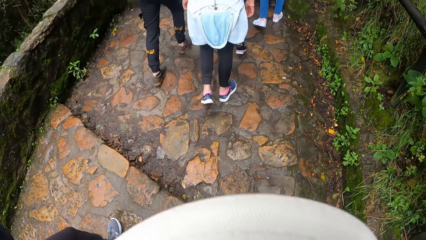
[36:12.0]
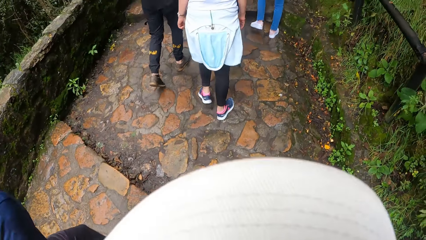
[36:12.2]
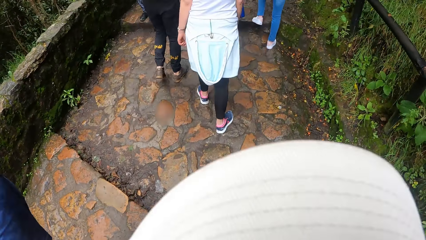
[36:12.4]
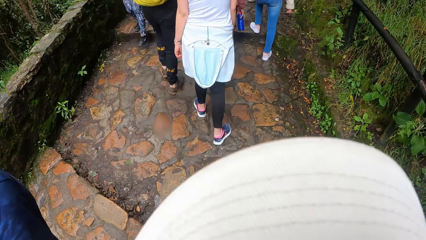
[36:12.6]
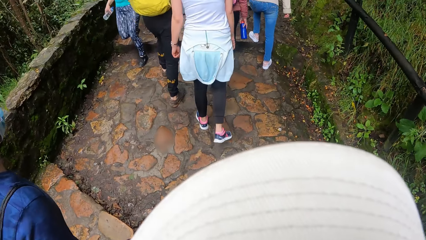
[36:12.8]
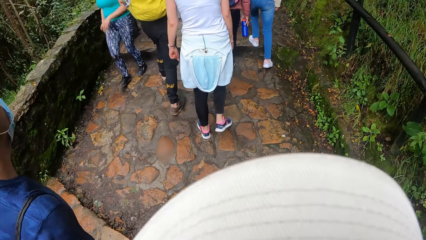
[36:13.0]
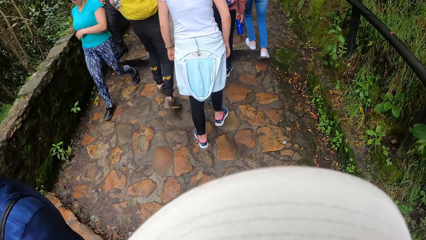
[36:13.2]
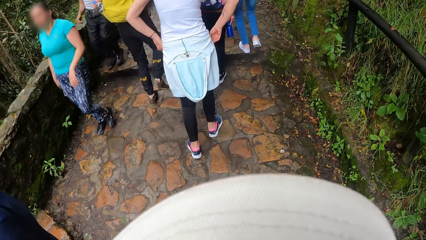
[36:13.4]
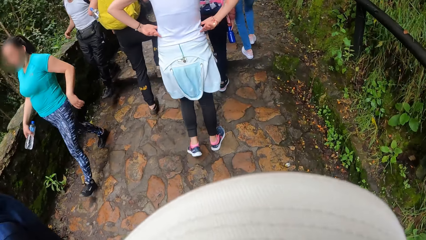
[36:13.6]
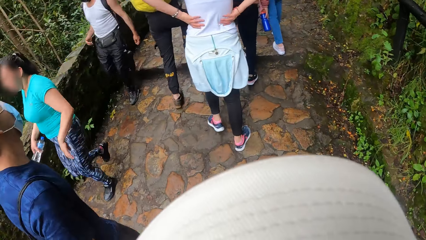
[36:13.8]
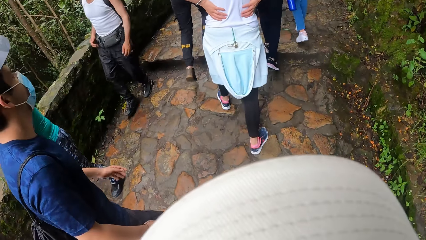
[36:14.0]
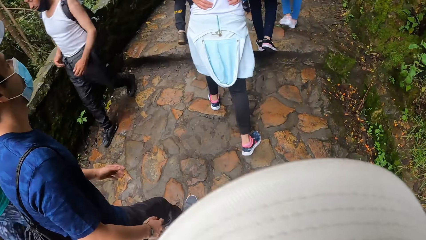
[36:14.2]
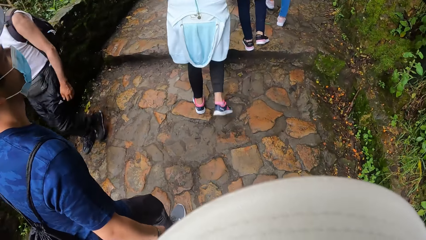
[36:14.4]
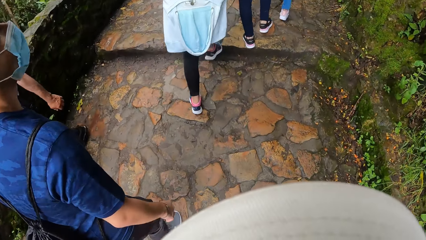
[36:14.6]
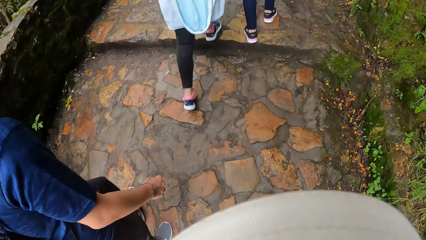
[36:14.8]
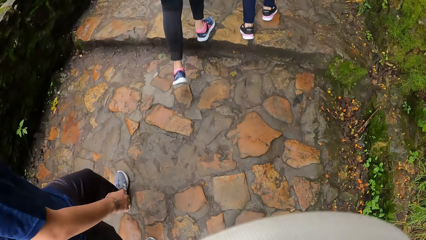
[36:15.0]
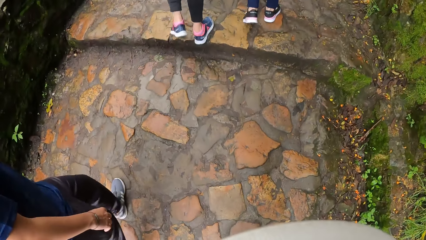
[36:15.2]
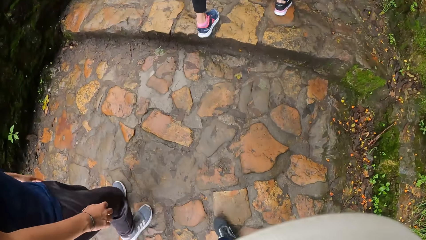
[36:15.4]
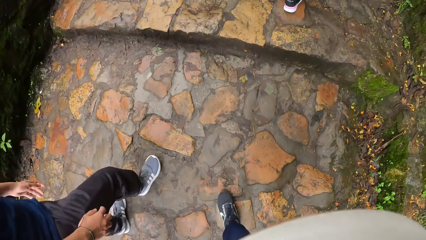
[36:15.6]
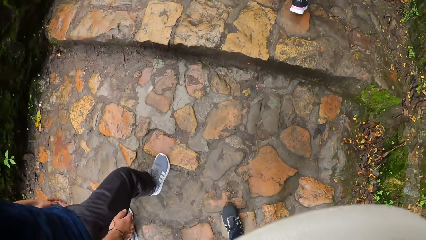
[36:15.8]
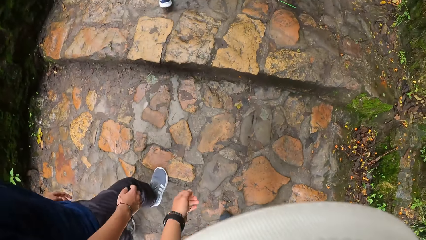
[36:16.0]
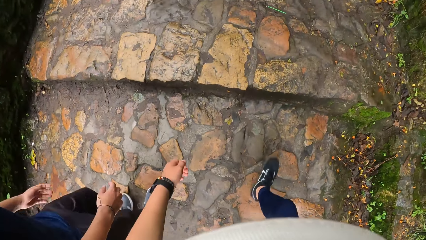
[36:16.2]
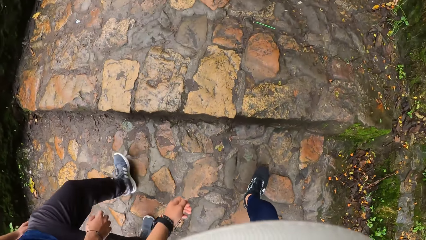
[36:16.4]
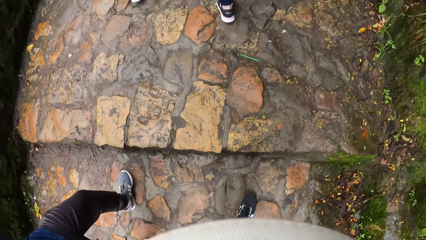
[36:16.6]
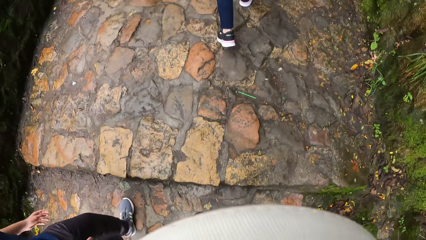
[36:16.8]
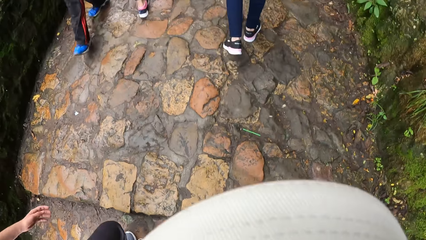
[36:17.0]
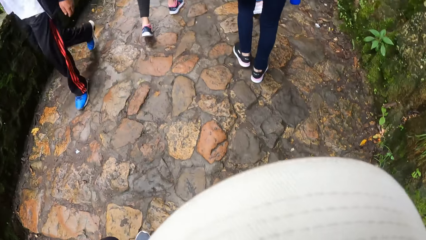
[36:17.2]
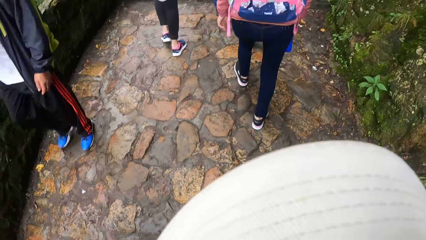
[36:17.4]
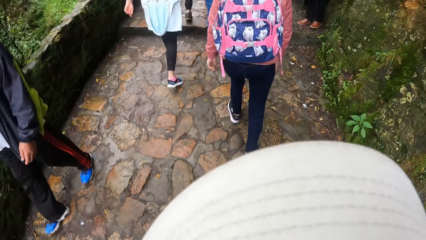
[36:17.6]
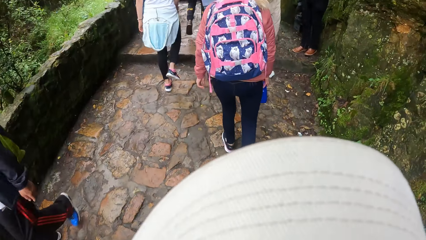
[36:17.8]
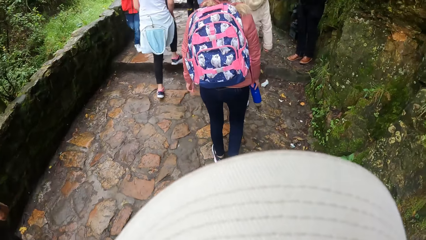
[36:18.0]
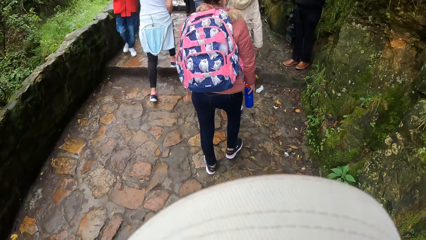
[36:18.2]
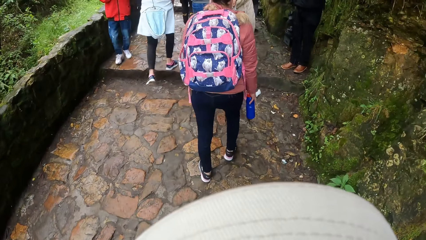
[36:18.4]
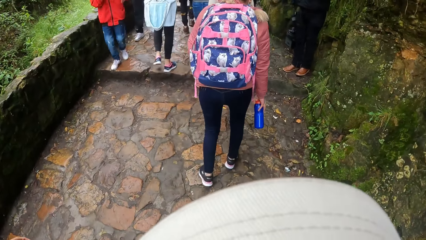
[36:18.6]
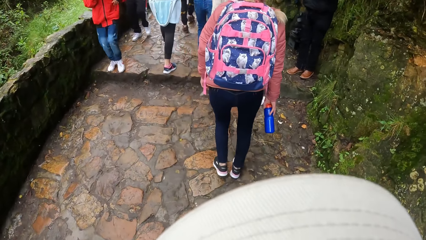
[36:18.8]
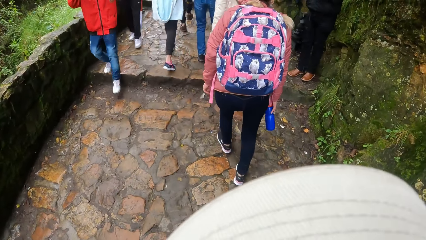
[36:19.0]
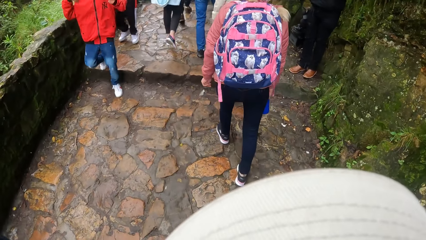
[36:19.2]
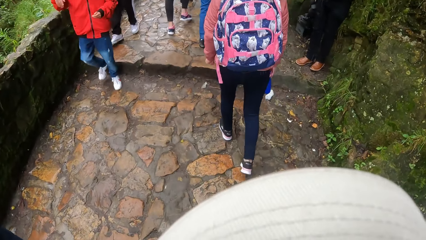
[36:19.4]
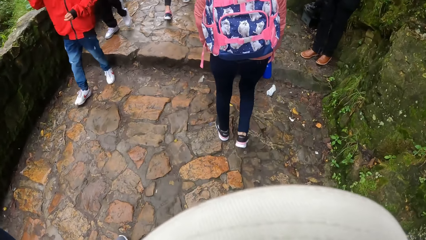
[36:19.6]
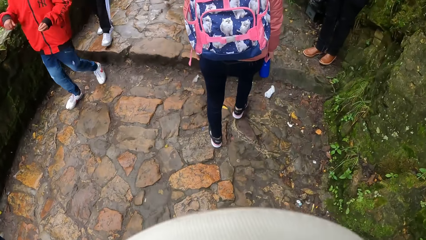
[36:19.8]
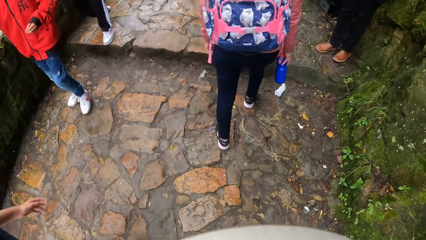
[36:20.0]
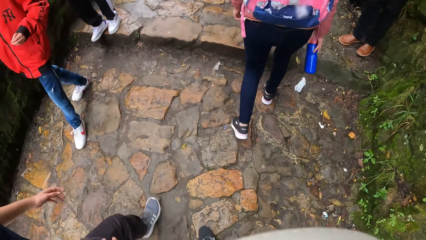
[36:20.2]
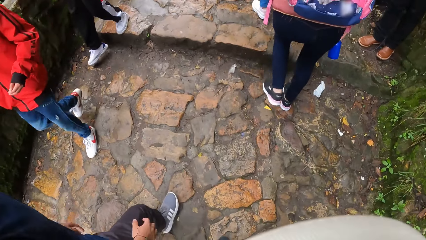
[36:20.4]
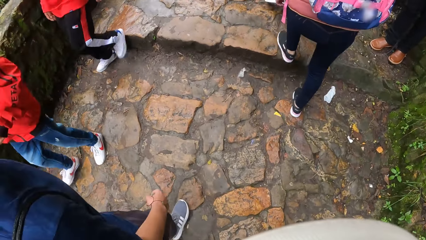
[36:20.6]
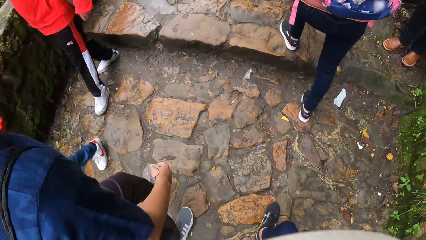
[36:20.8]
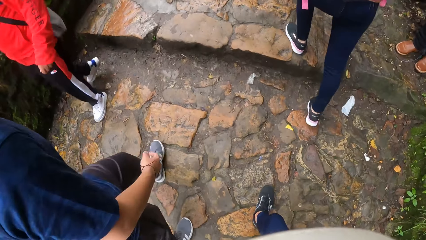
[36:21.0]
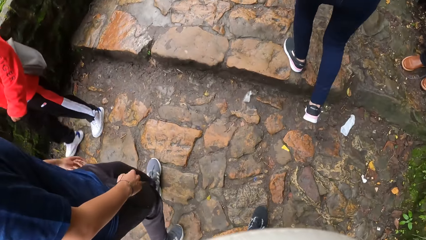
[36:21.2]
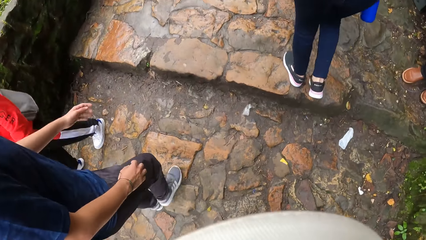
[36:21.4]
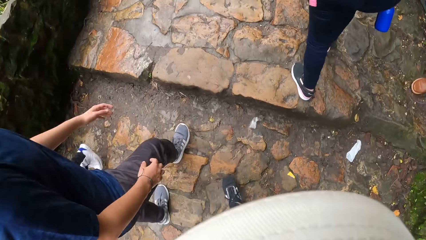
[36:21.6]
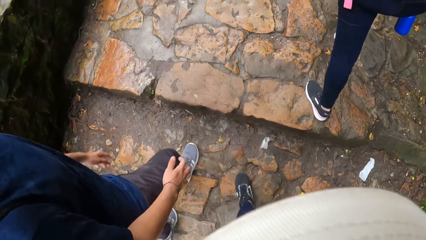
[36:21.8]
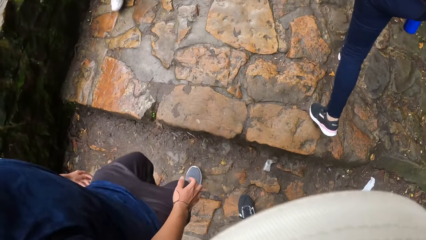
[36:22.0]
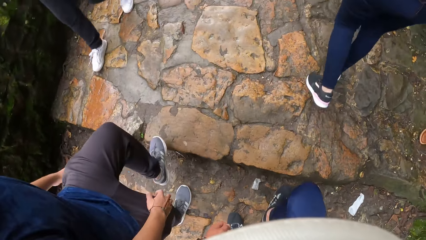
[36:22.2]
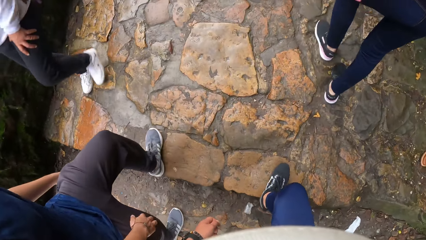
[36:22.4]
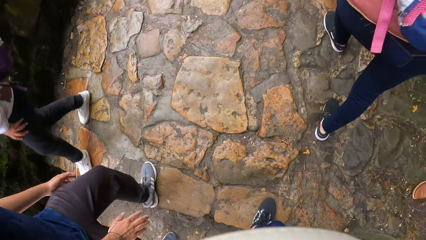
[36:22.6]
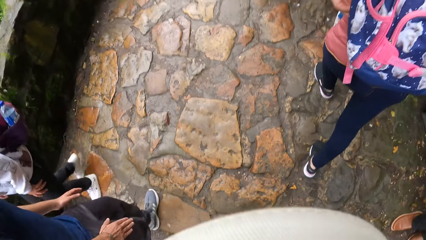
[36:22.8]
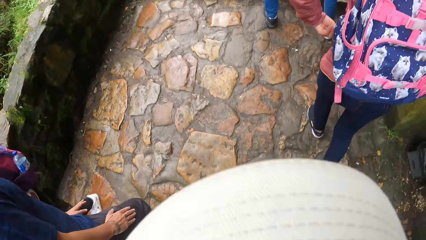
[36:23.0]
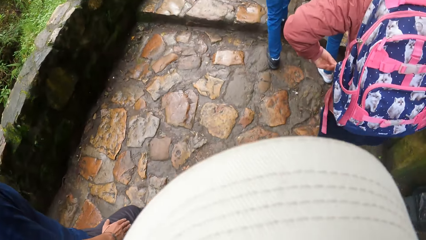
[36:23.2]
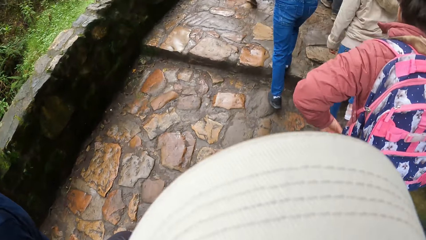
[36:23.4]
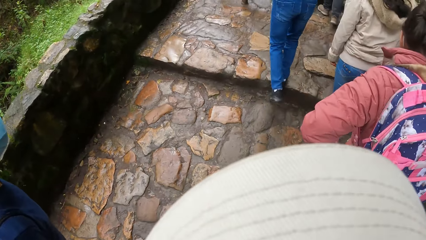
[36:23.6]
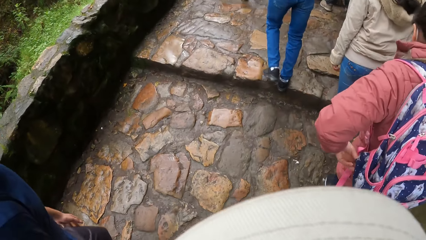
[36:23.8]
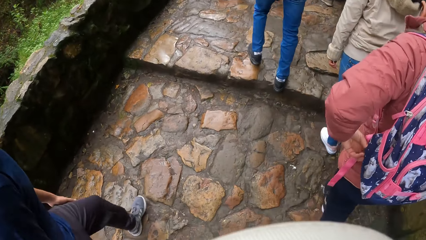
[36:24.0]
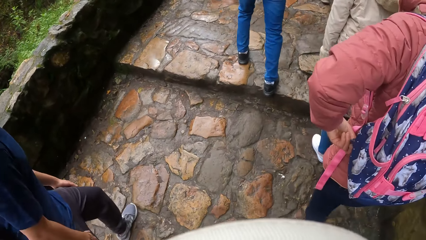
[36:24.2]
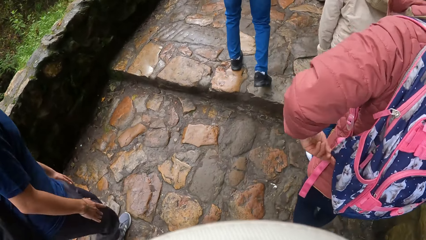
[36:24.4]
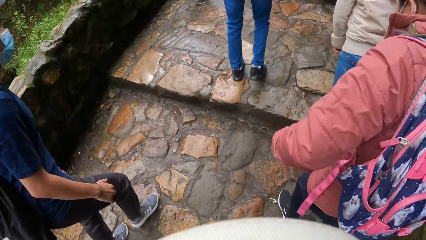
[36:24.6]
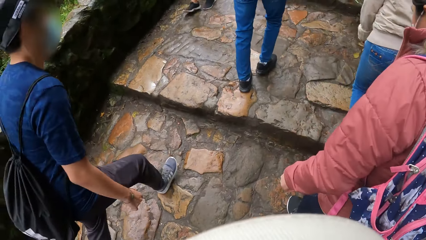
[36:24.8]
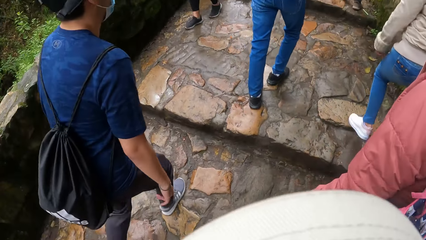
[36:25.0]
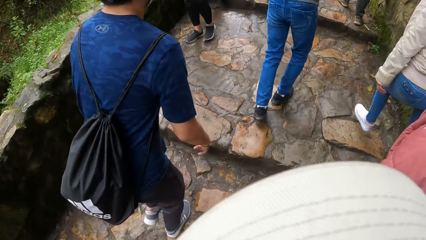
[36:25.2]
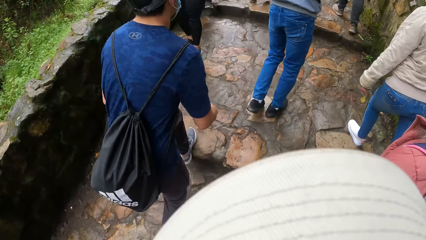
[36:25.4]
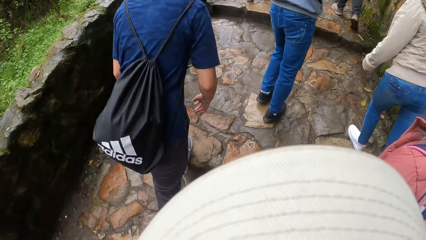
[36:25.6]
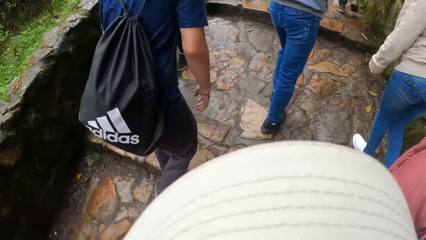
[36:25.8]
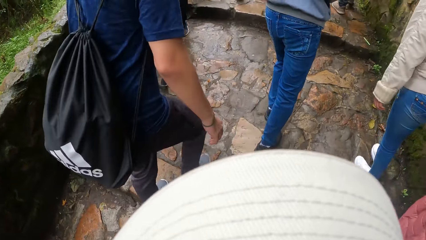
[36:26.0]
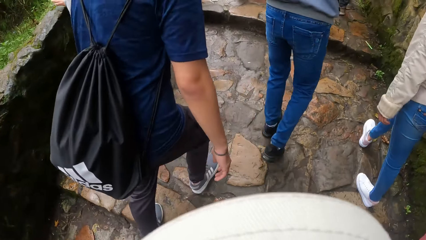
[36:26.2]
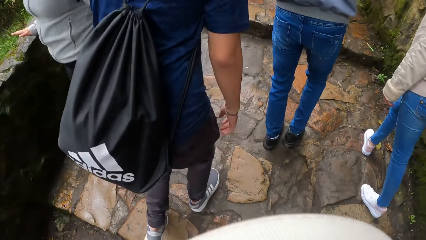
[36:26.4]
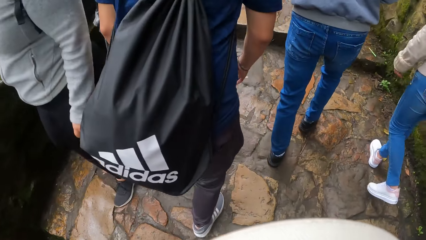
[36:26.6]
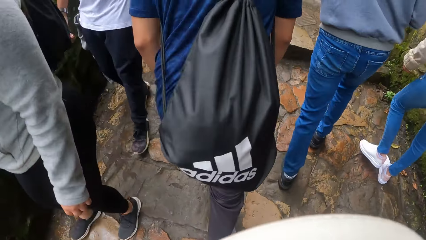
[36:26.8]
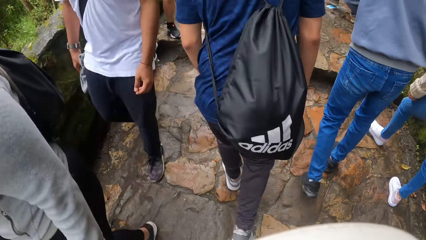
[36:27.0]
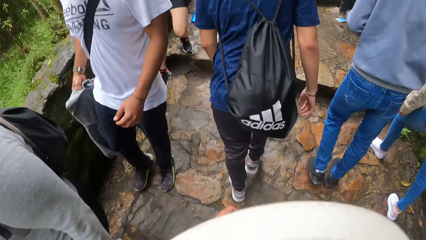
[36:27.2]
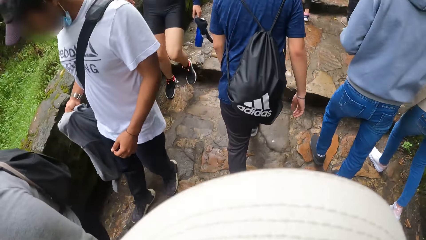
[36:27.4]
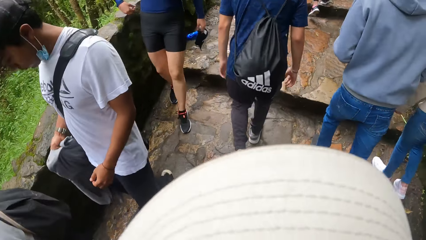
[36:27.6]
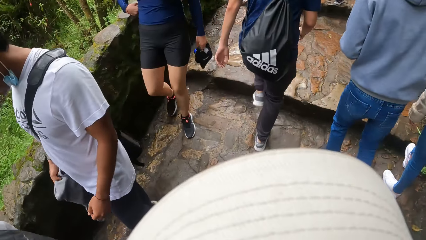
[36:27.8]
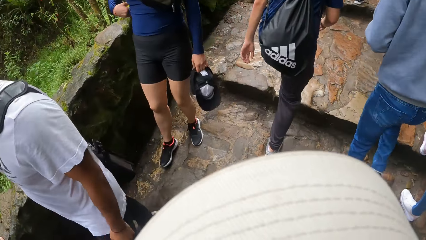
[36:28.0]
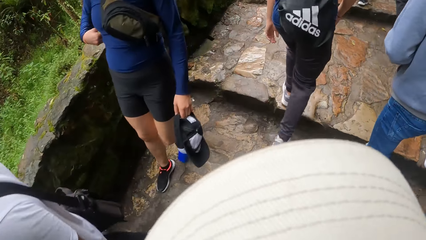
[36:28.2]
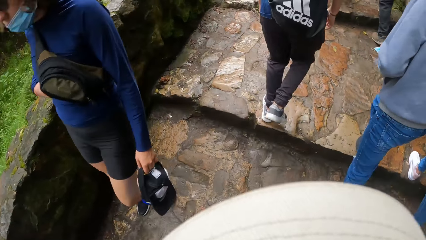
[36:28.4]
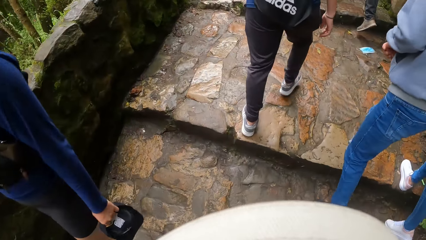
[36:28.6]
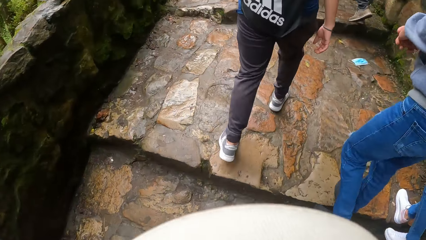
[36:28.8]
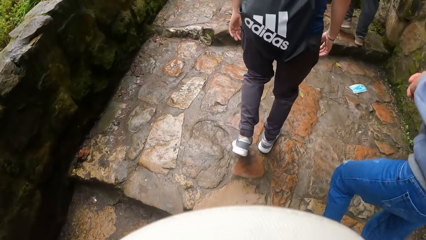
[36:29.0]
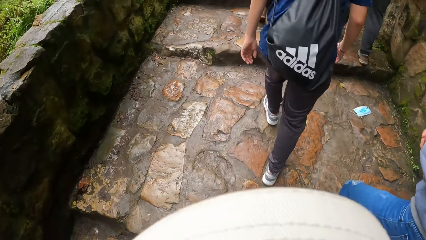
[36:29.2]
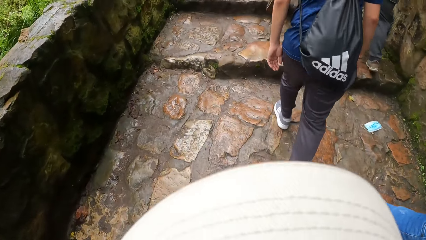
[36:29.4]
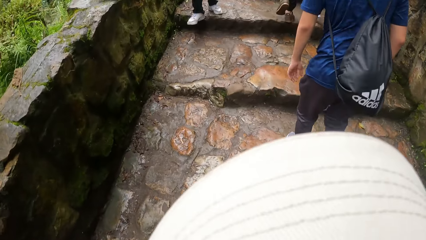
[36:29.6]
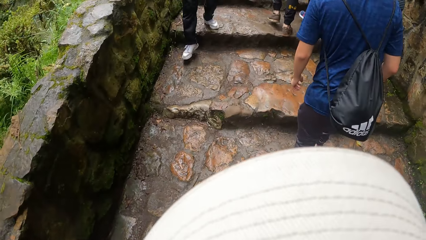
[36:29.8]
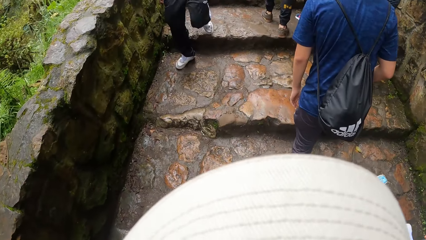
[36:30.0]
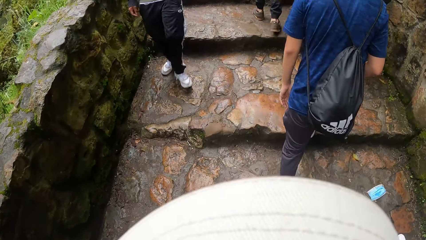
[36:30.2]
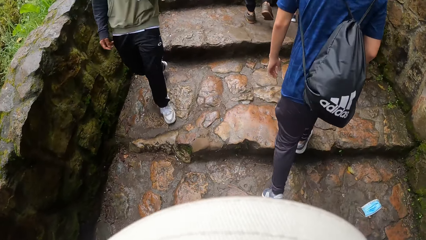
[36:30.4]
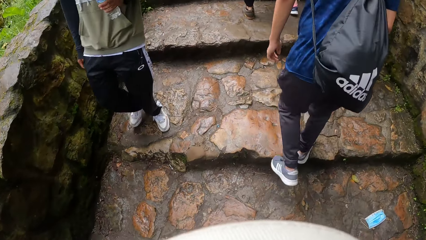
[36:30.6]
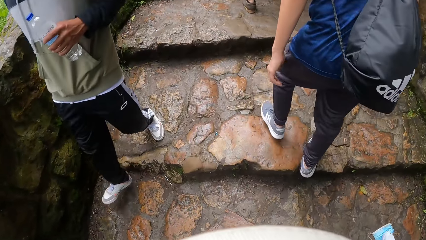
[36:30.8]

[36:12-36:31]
The camera wearer climbs the stair along the pathway. A man climbs a stair along the pathway. The man climbs the stairs along the pathway. The camera wearer climbs the stairs along the pathway.
